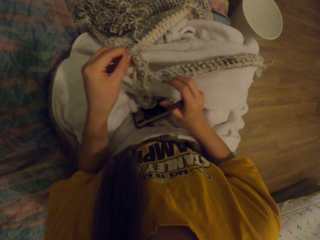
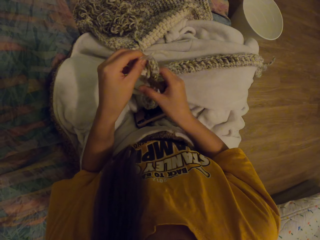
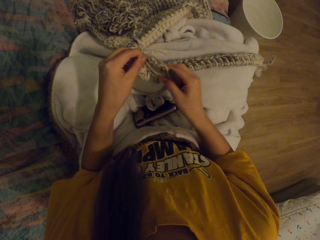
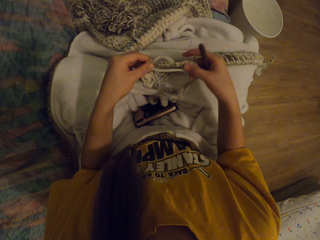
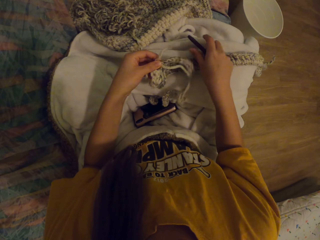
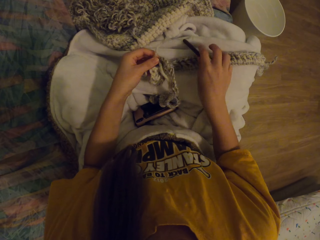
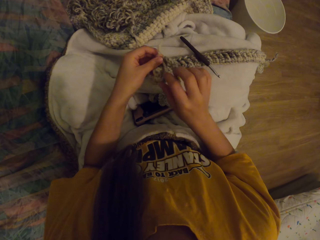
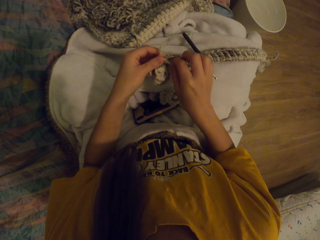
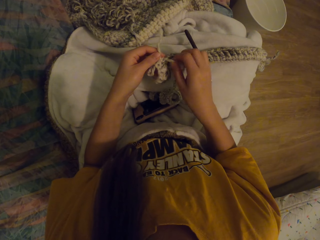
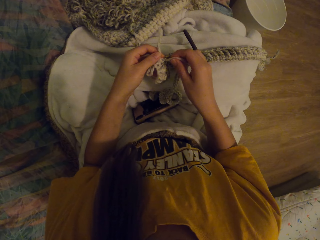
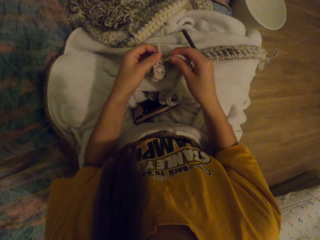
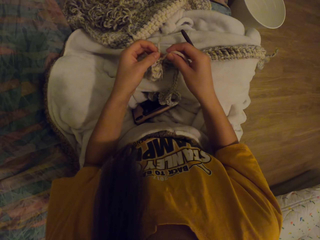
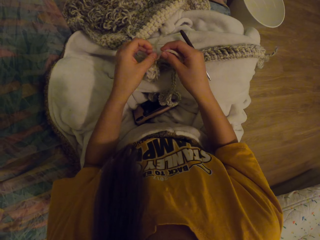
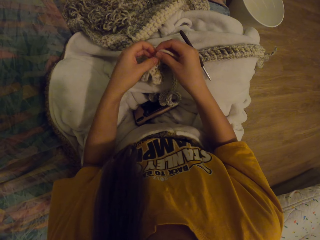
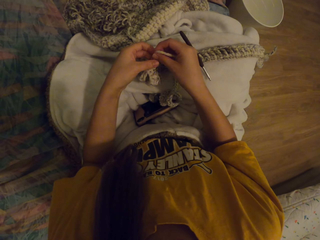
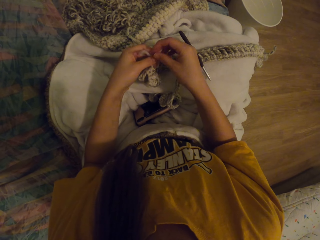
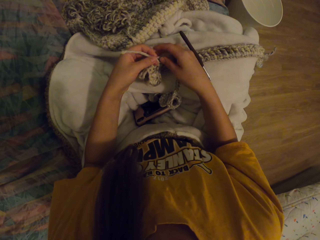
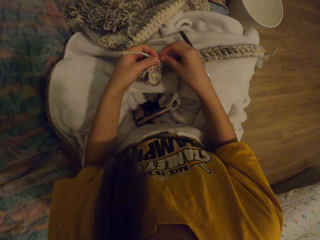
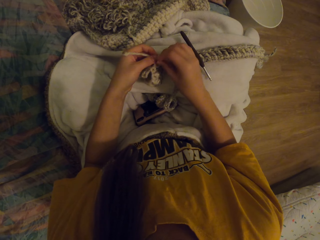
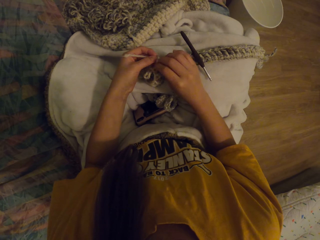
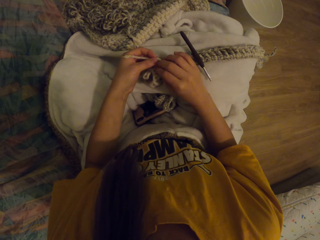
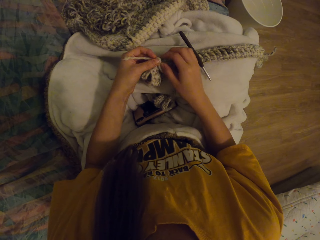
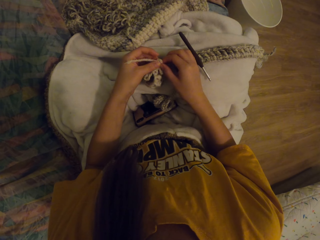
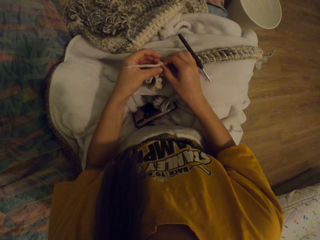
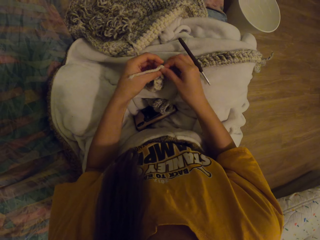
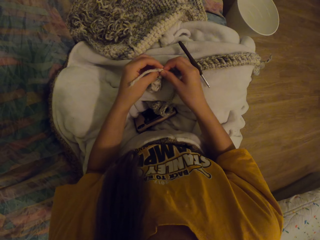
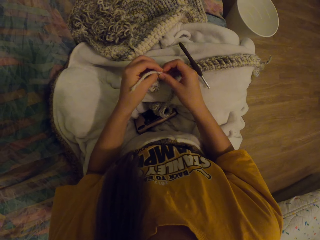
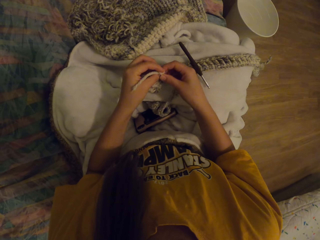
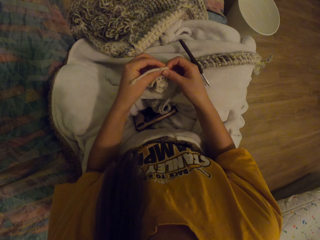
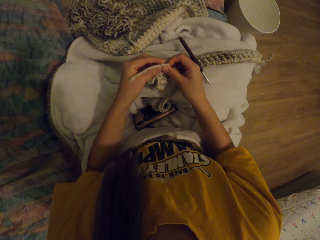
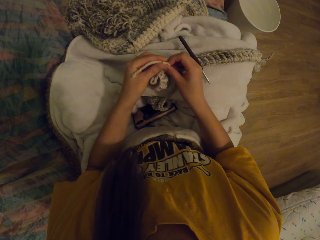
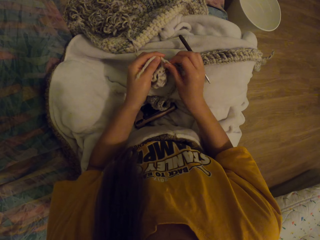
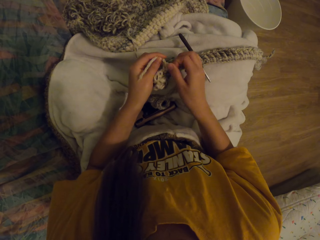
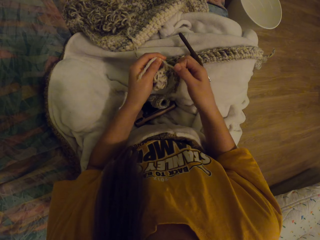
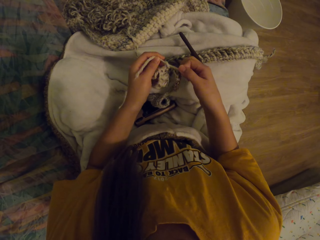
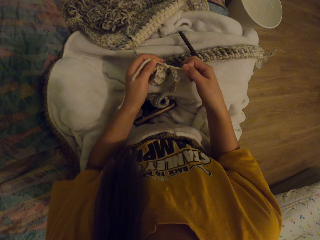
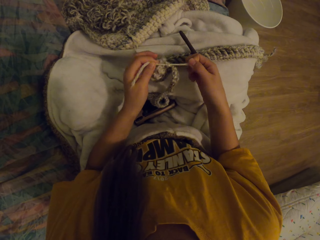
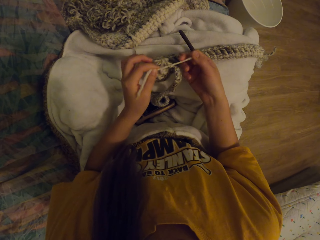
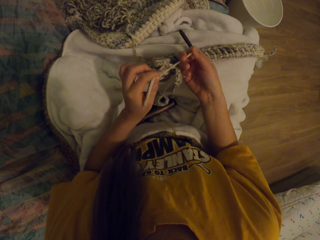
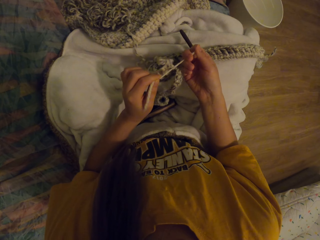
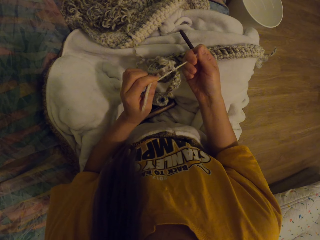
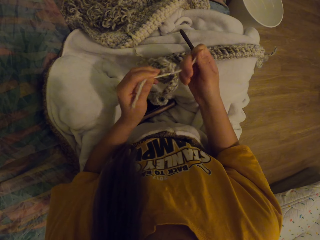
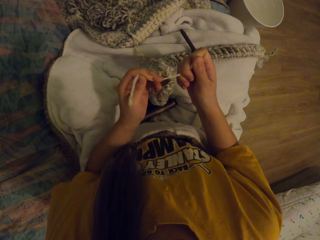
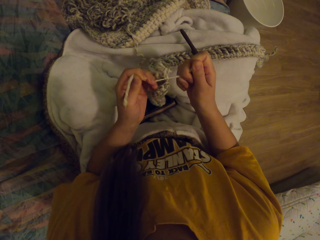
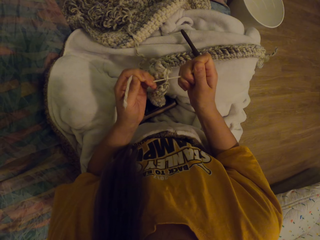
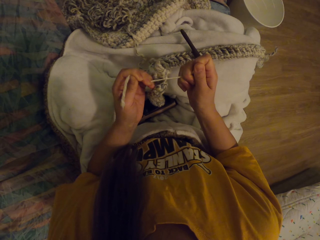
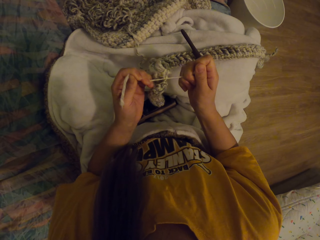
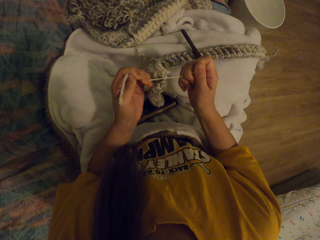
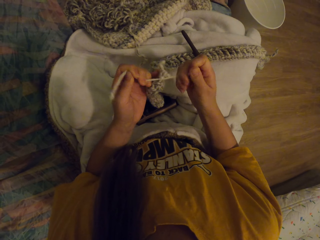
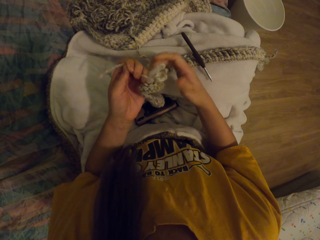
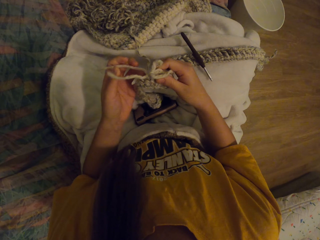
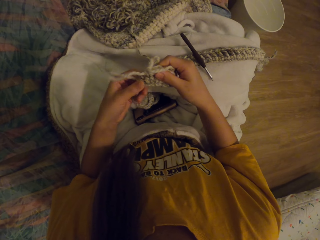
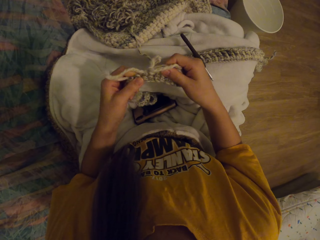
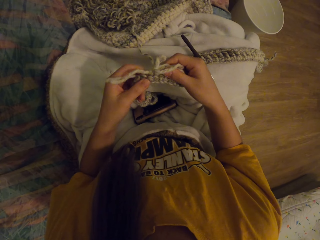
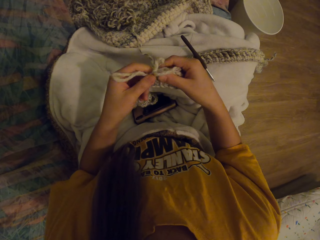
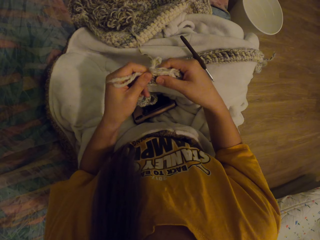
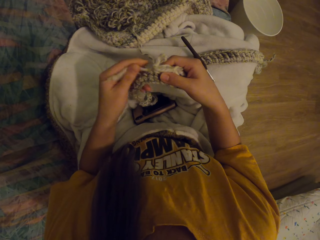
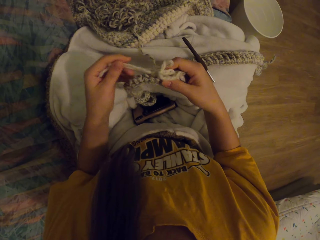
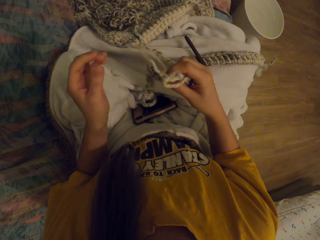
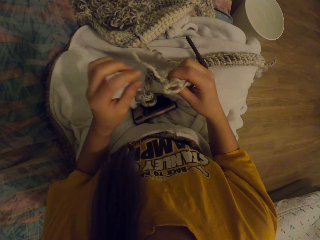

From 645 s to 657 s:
The camera wearer checks the knitted cloth. They put the fabric on the cloth. They tie a knot on the wool thread.

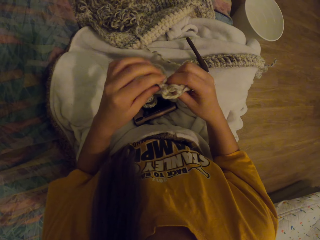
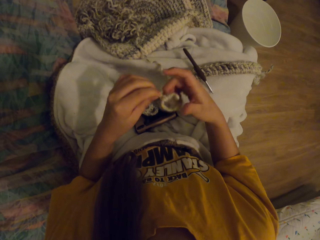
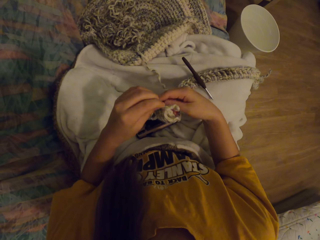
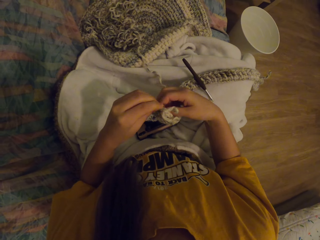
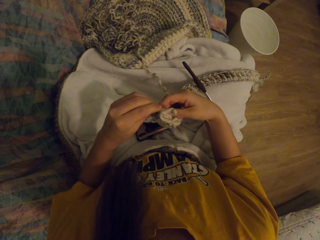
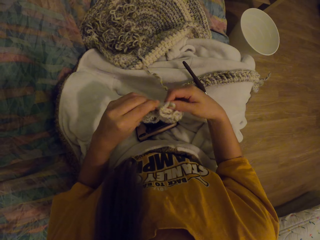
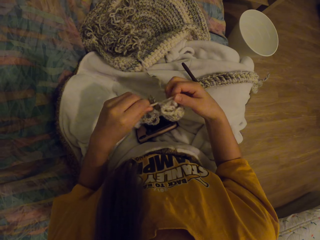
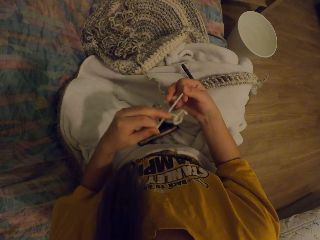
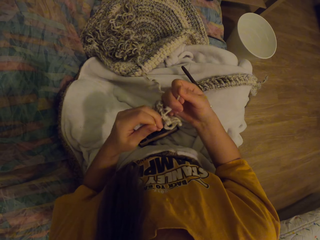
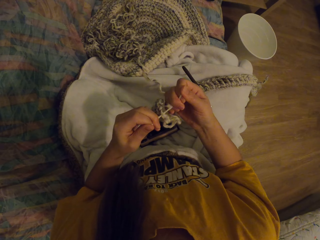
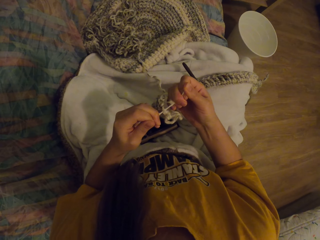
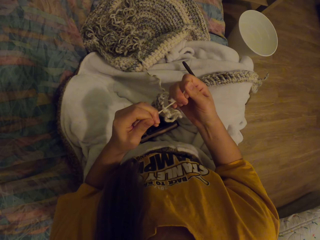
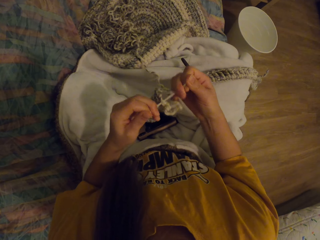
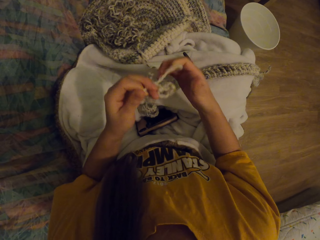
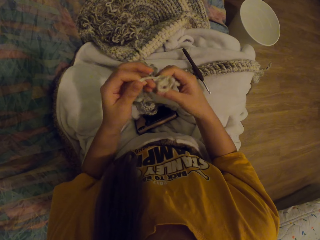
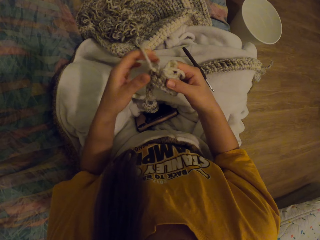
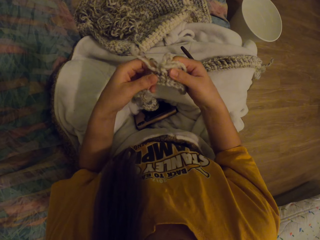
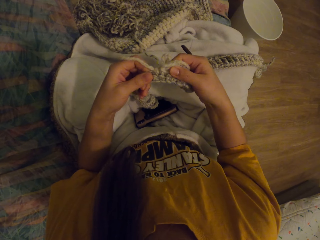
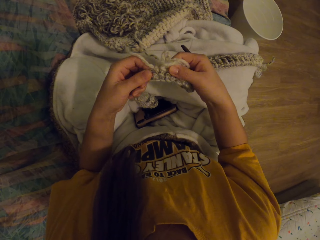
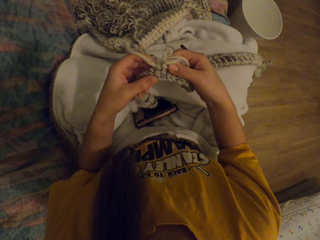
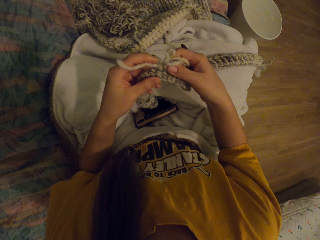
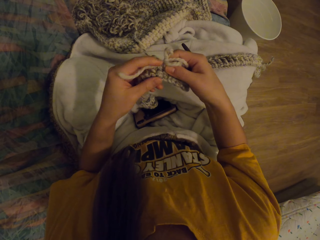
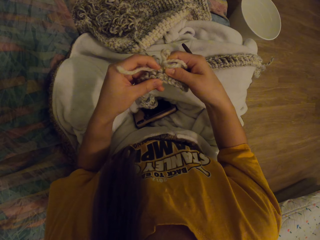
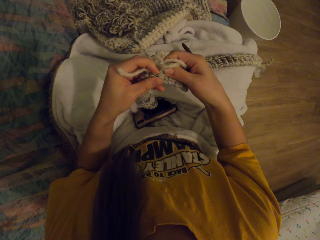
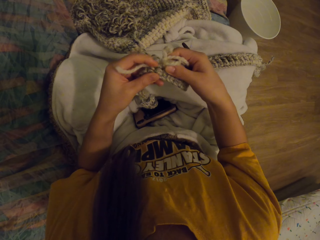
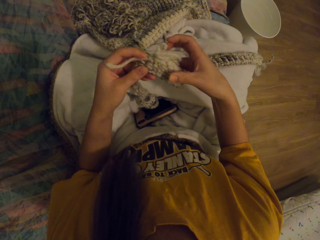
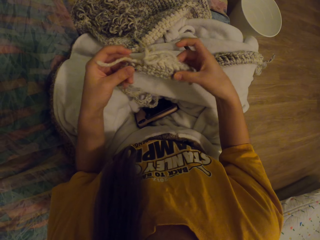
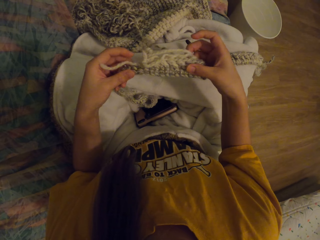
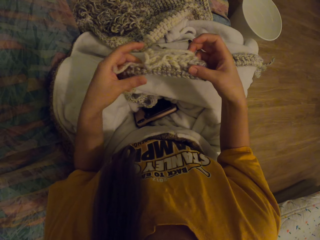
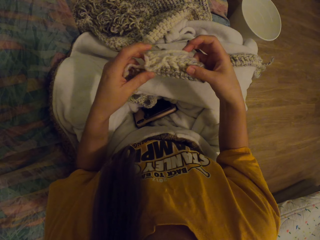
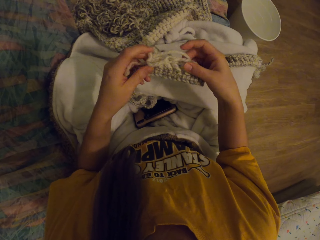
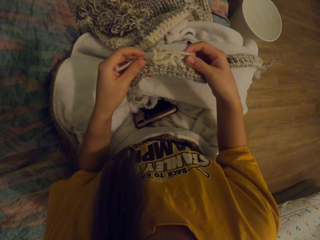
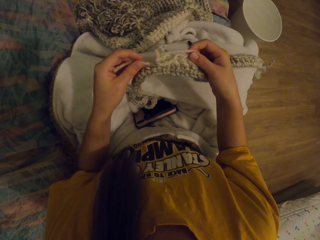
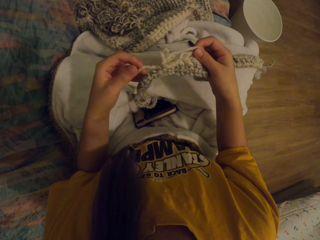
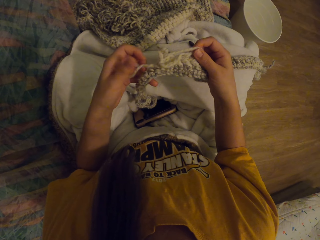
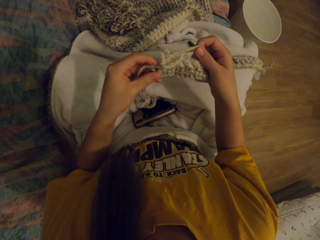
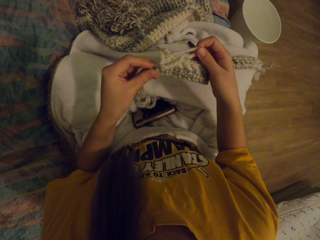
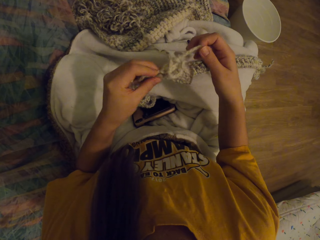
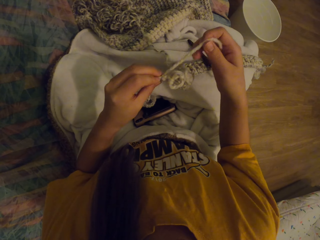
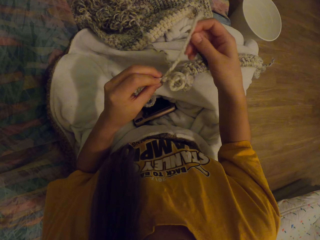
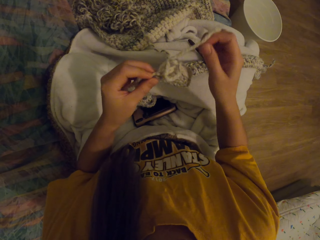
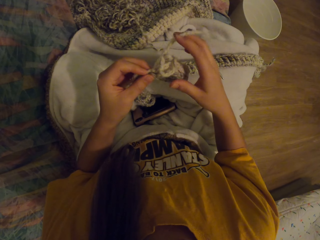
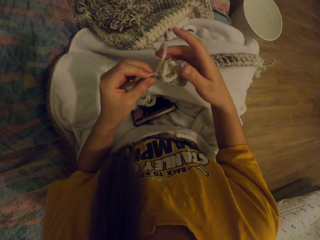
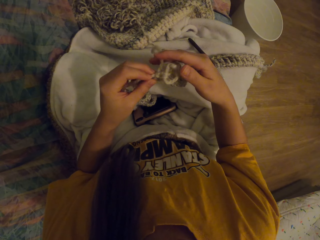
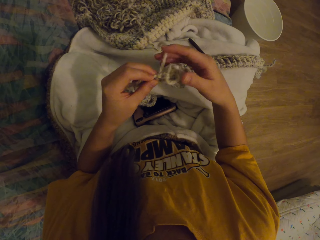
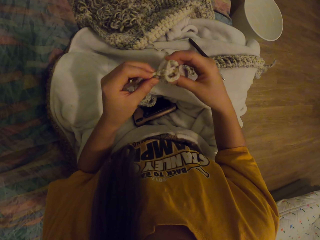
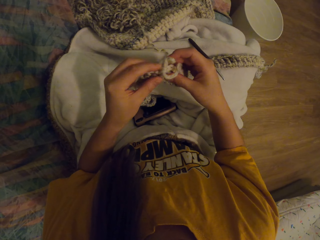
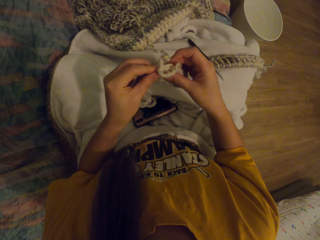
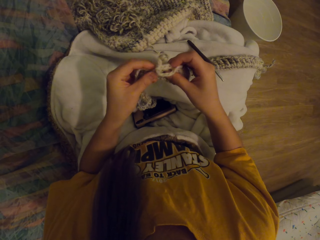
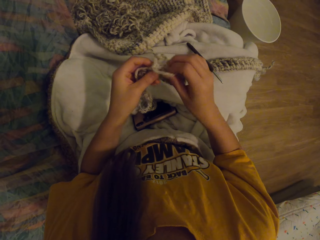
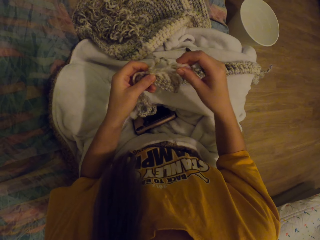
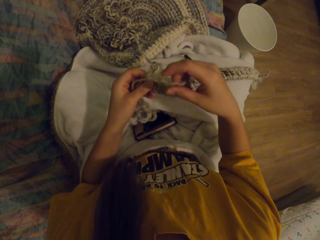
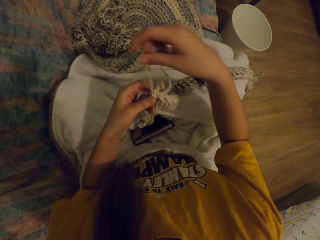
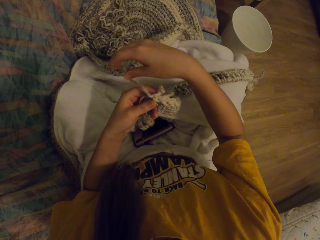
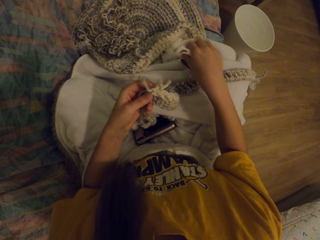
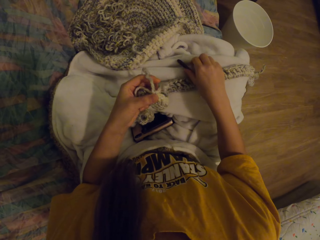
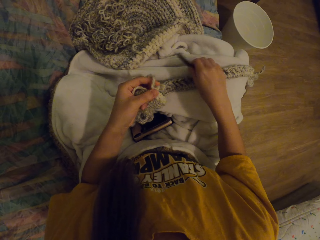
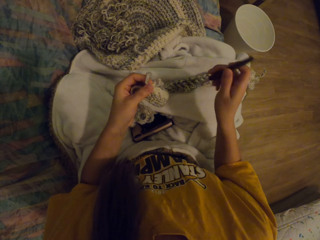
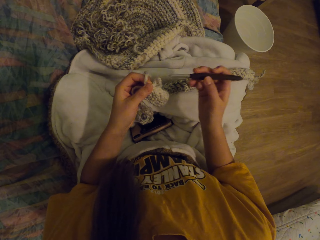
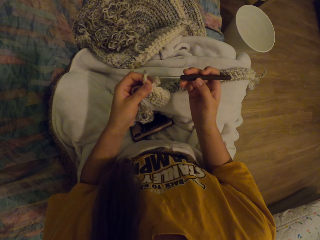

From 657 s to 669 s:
The camera wearer checks the knitted cloth. She picks the crochet from her lap.
